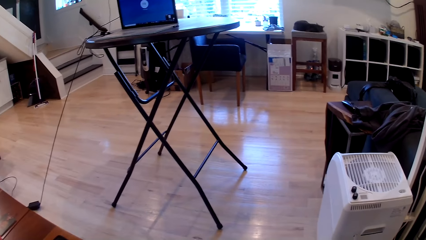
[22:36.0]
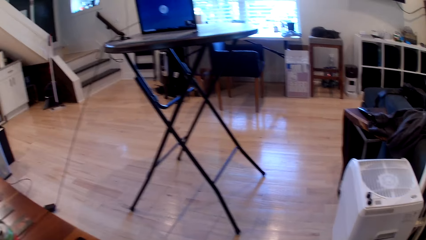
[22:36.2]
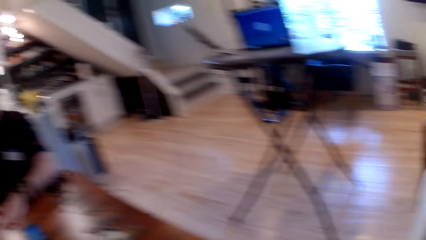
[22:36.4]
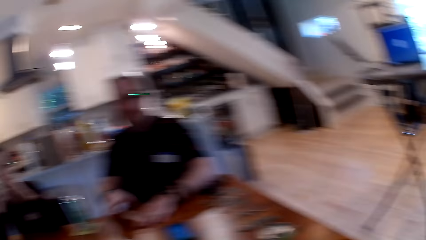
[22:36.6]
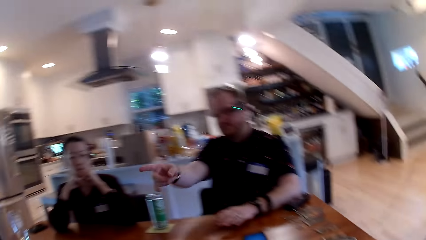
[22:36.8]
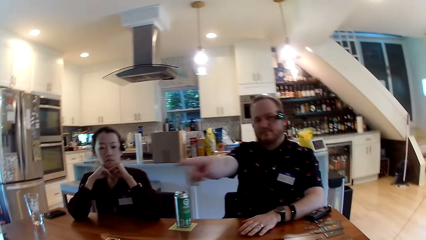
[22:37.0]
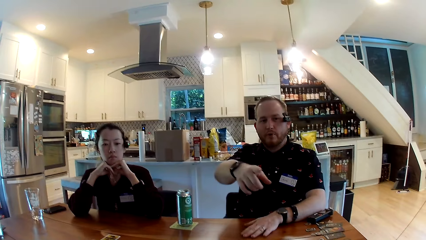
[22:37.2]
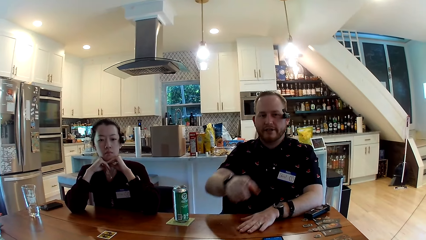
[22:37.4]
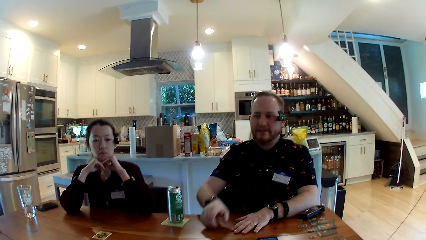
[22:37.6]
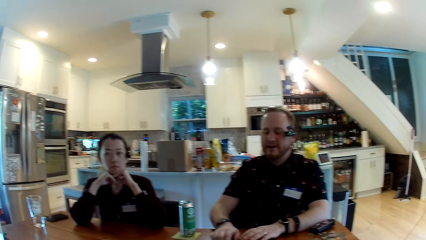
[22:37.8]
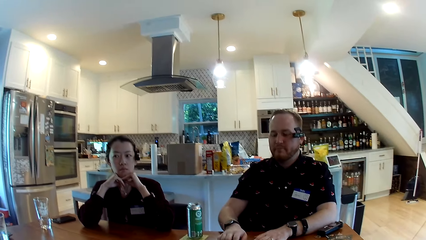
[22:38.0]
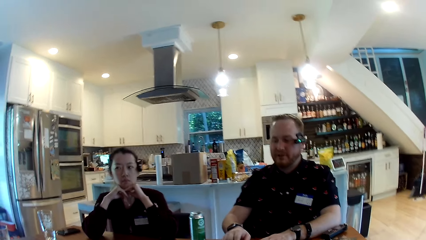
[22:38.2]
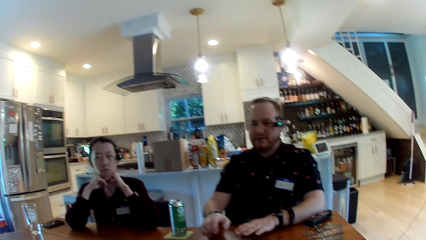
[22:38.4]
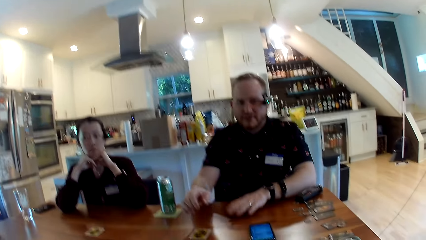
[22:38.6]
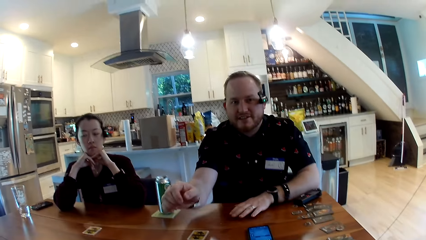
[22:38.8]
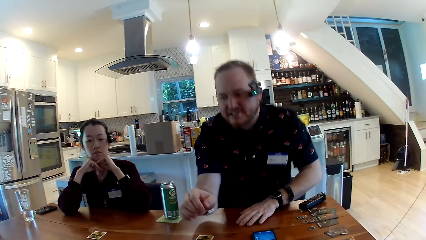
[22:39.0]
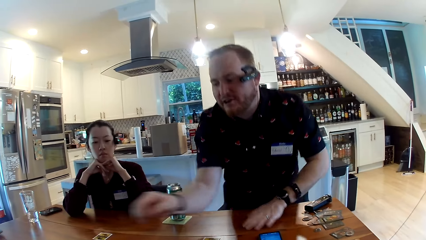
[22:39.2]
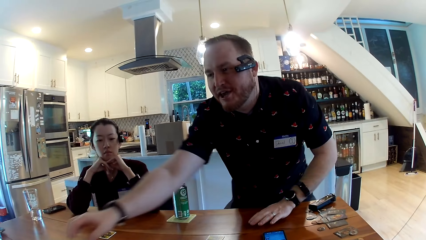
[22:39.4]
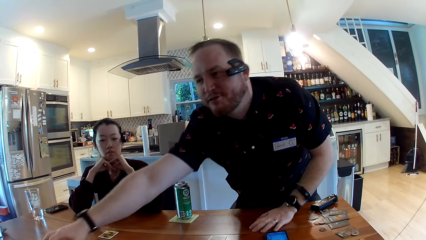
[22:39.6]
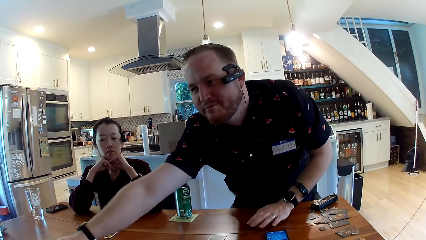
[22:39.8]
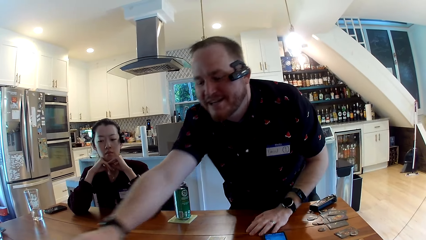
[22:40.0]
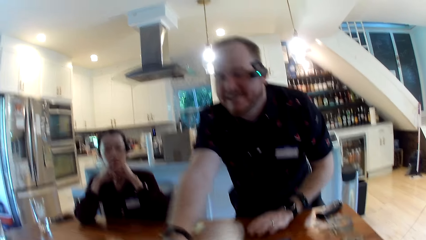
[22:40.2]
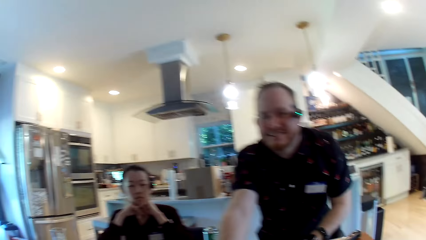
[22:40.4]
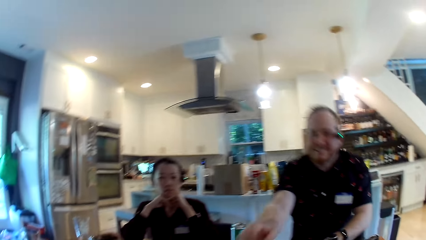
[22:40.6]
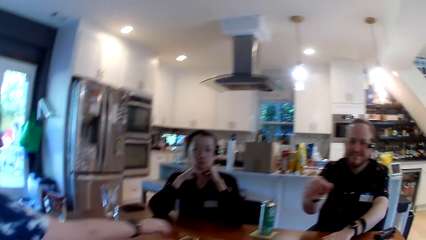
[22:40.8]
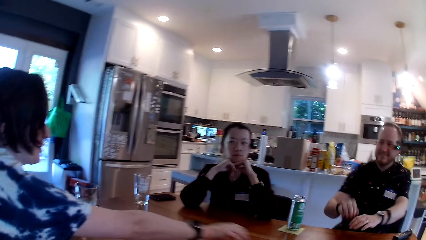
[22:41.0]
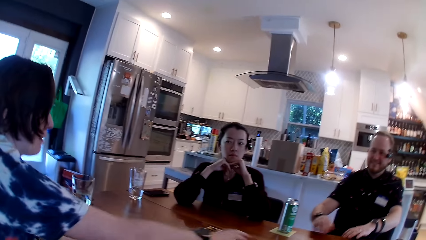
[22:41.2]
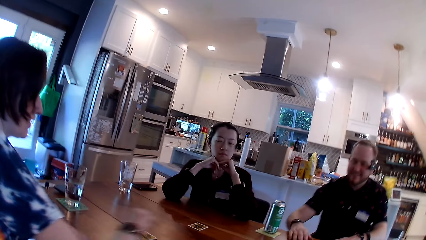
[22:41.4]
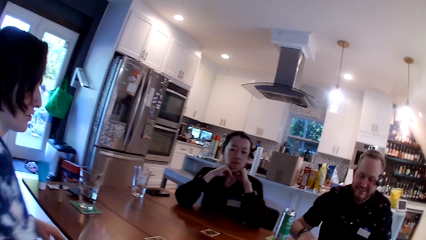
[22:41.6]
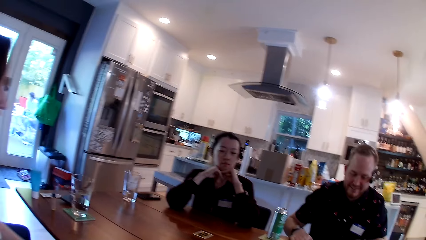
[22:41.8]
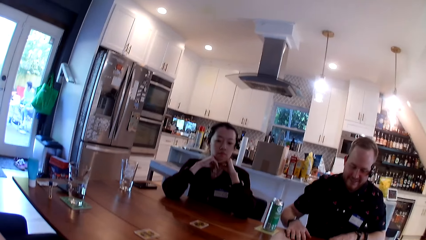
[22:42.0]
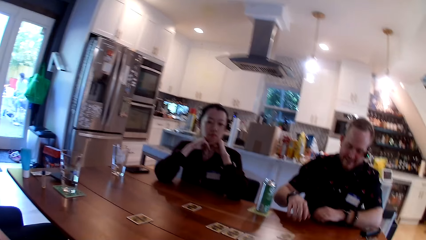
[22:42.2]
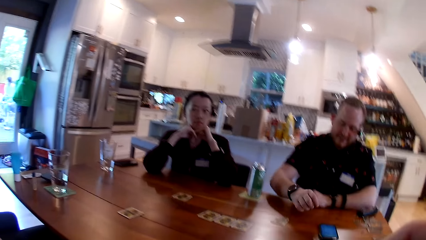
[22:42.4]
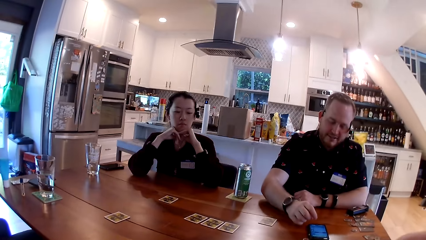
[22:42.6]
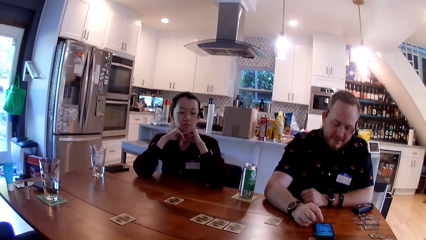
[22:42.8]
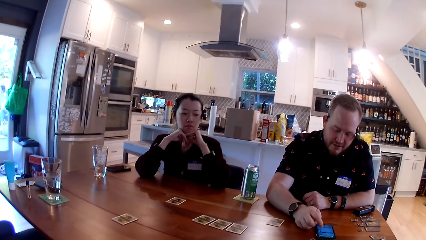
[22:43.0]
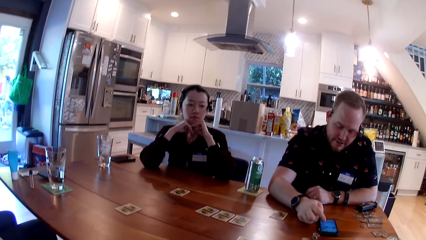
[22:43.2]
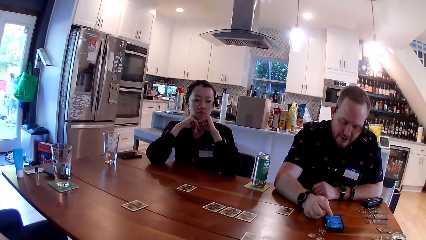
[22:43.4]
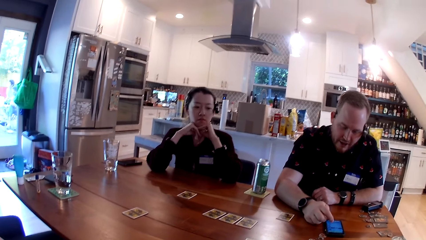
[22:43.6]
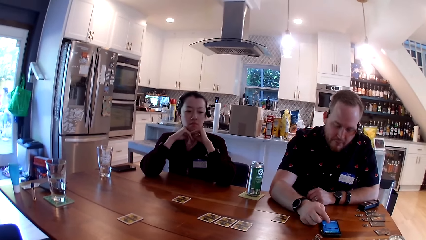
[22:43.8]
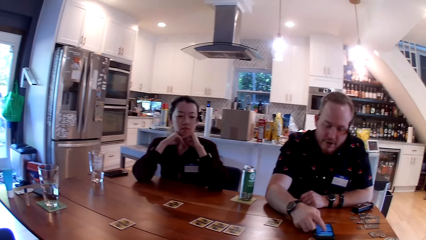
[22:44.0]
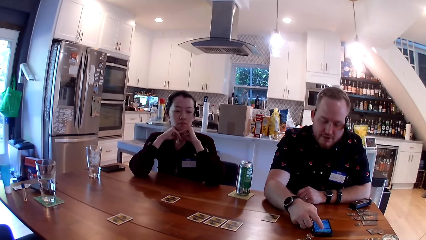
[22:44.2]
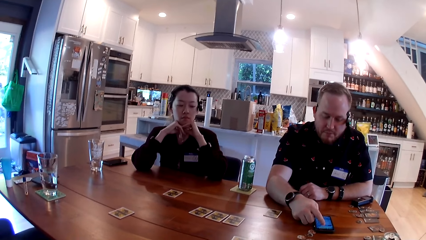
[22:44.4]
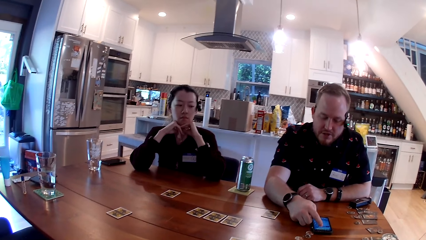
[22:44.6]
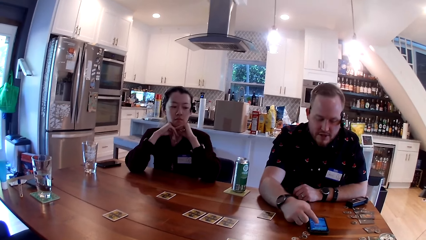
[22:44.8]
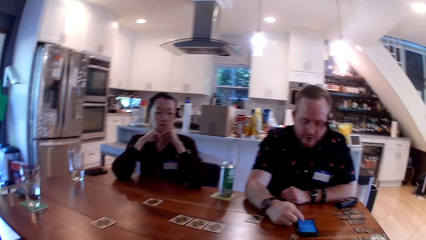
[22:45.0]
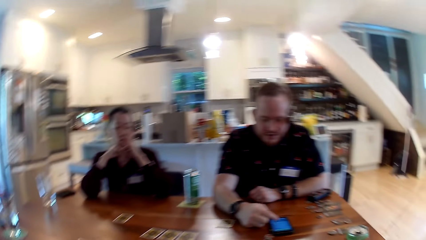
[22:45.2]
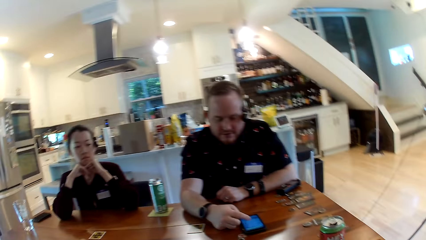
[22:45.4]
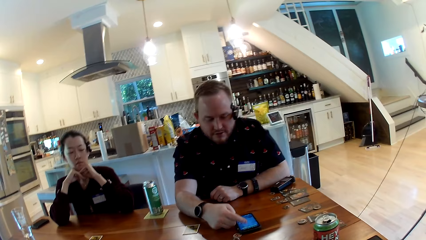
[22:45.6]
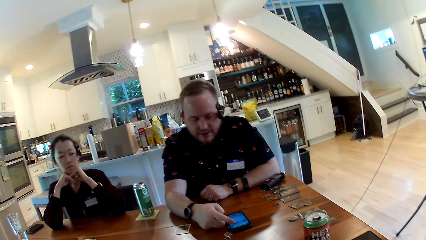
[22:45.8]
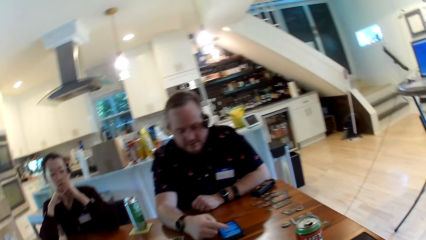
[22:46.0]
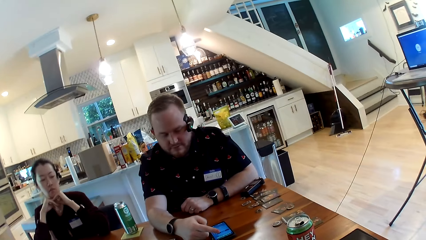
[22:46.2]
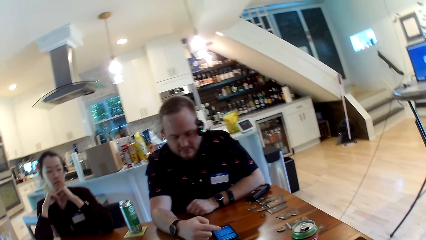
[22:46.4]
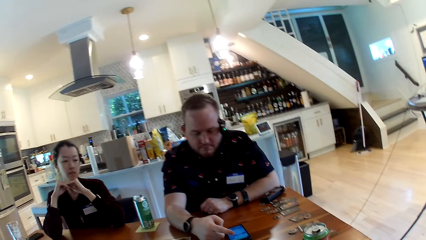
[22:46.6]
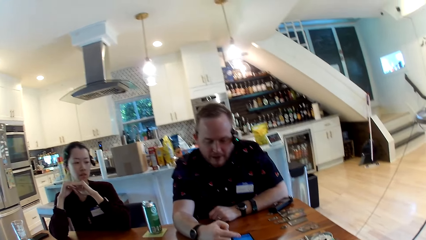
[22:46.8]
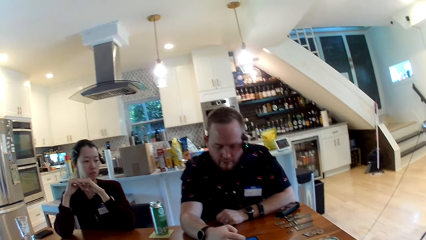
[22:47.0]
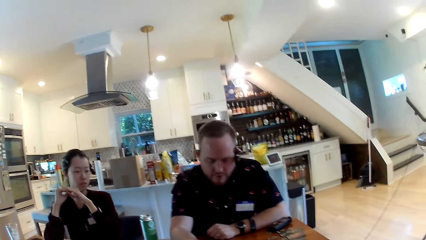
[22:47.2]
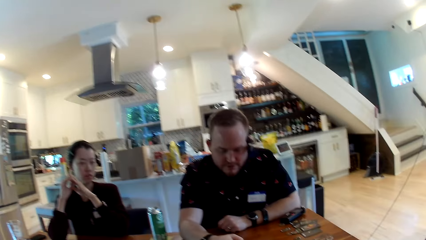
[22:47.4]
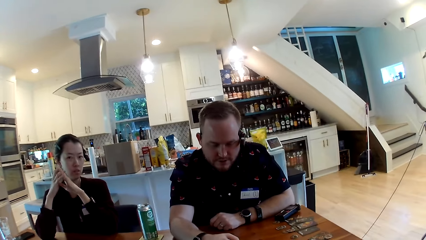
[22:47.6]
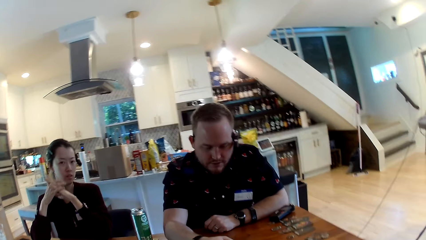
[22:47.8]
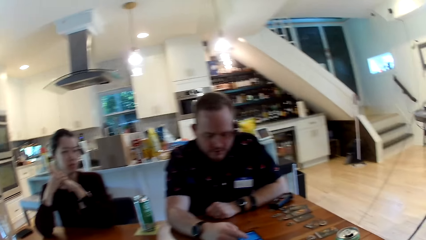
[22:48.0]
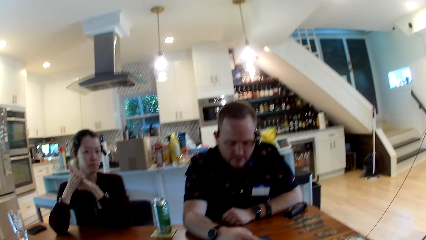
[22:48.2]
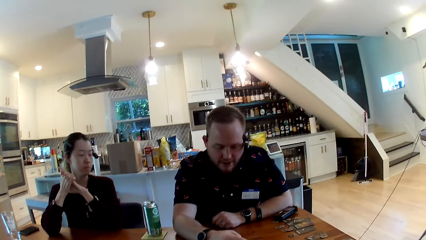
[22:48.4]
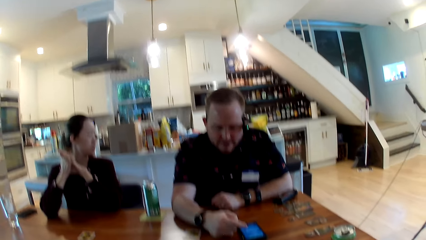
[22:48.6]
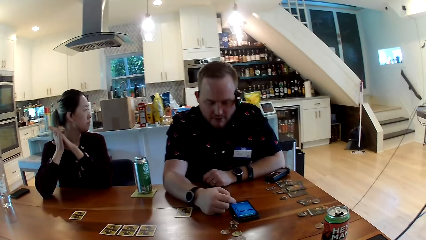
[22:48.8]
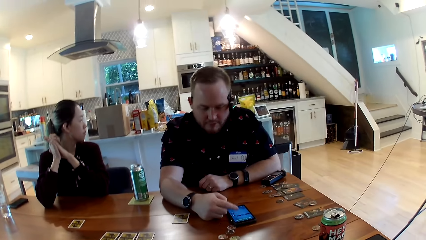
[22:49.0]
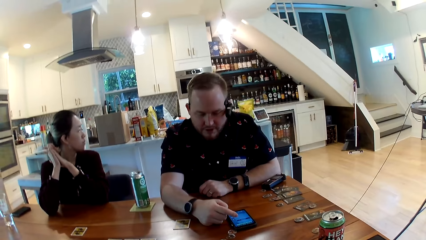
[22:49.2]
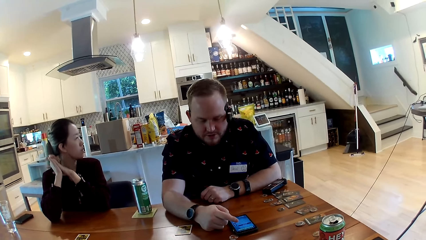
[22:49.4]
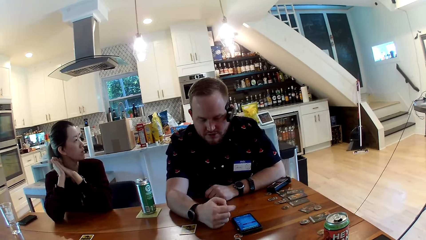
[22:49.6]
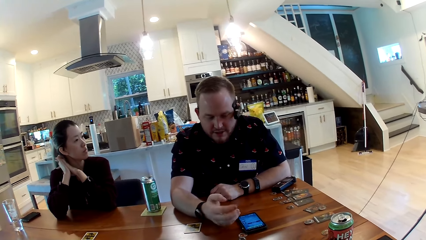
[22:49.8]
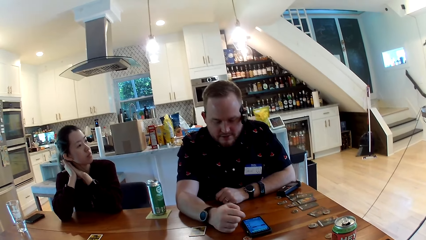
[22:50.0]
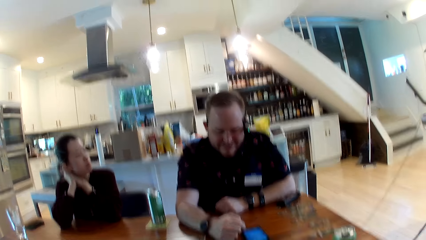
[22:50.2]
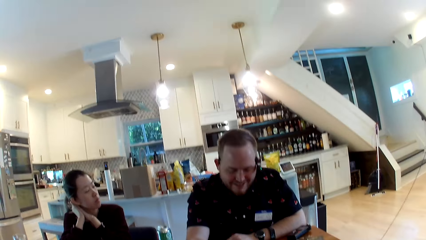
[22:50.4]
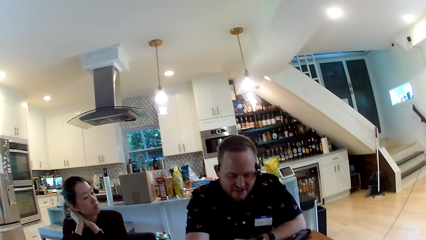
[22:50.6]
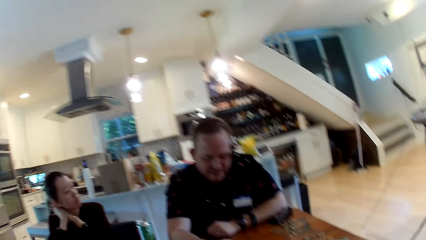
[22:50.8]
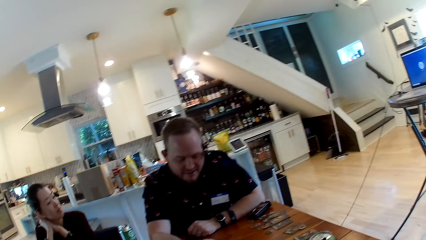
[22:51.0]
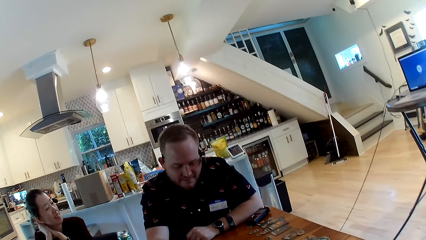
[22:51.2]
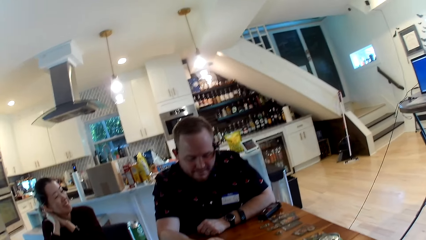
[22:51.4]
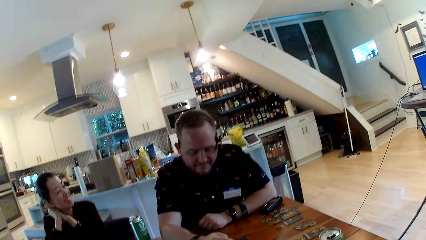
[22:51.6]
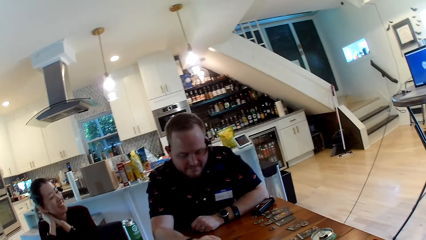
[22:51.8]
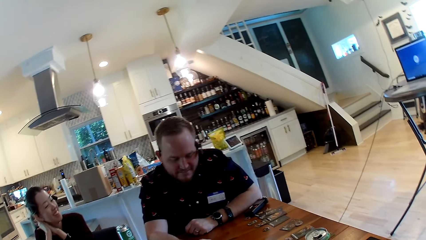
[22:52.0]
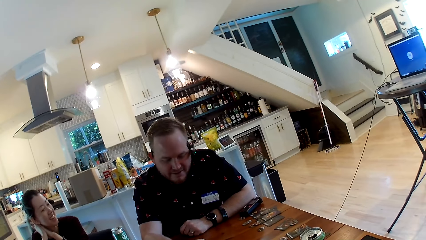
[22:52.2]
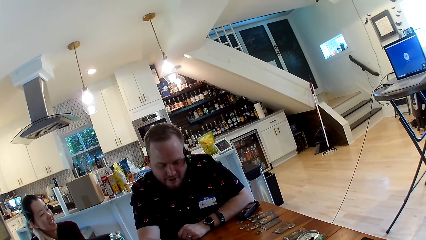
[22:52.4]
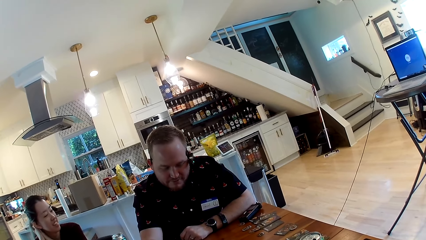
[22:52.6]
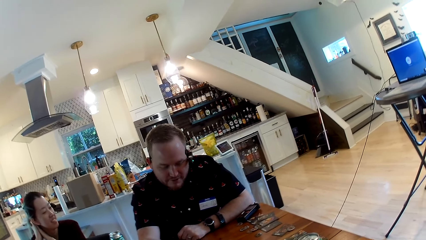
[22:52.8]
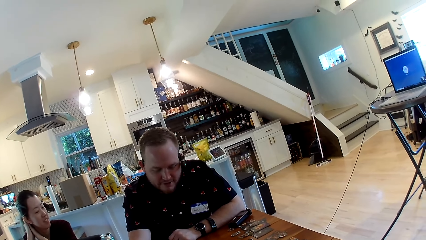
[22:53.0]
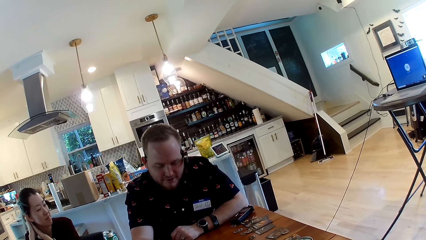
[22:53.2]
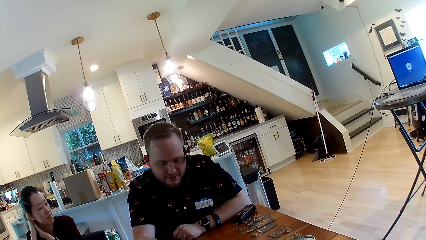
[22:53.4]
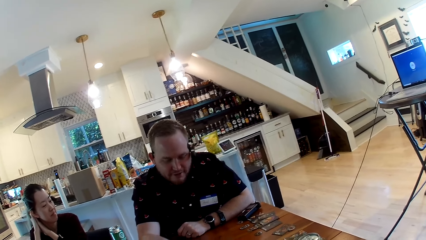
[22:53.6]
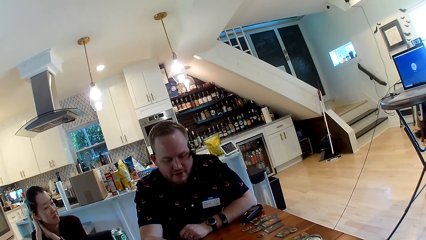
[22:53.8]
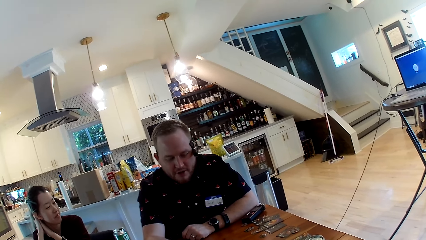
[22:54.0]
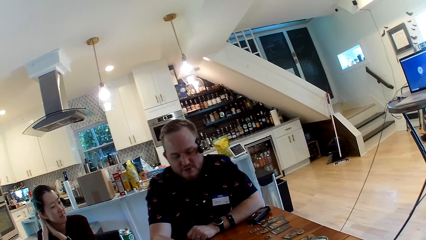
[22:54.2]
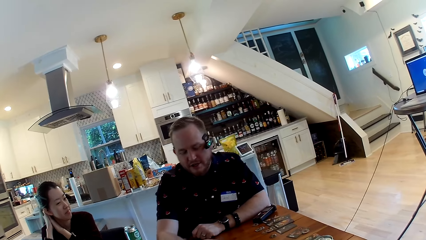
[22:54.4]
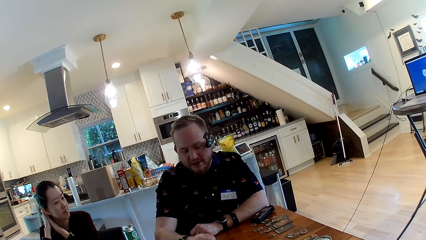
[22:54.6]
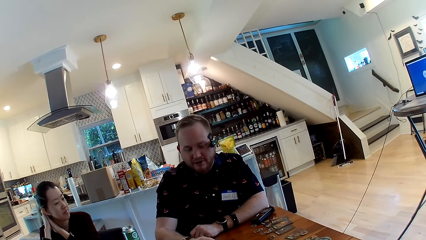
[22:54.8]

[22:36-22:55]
The camera wearer looks around. A man taps on the table with his left hand. He touches the table with his right hand. He taps on the table with his left hand. The man converses with a woman. He touches the screen of the phone with his right hand.
